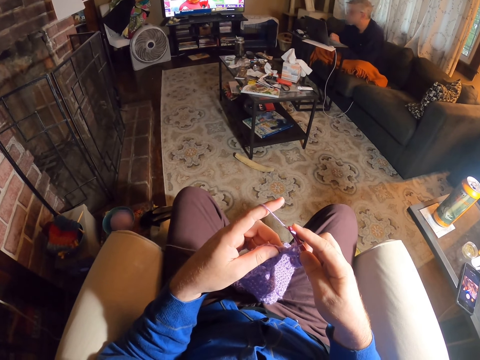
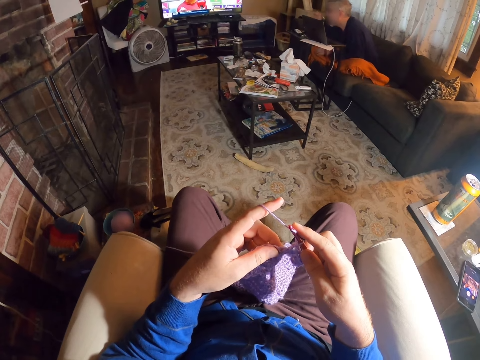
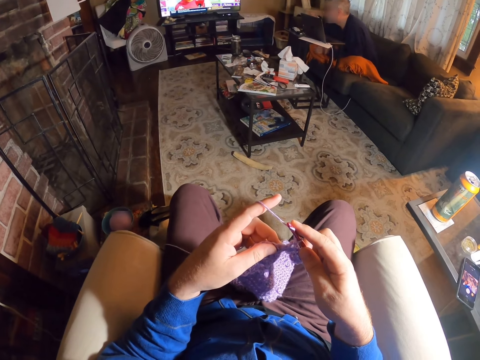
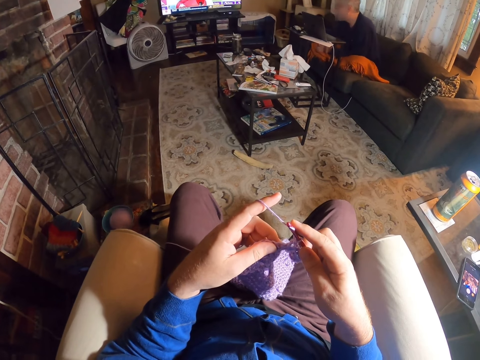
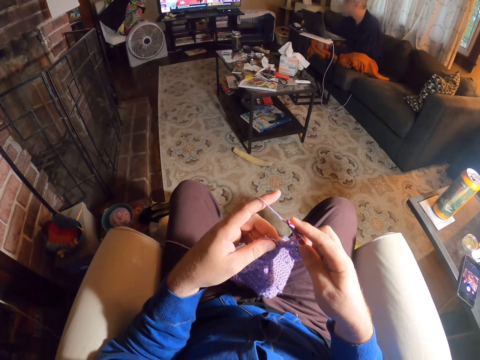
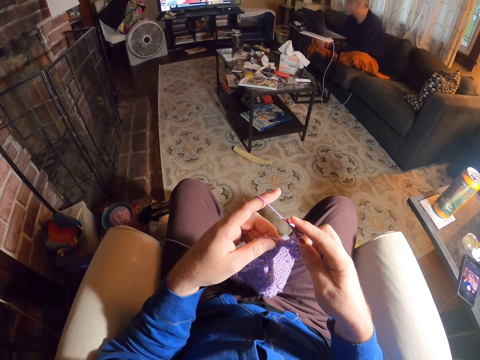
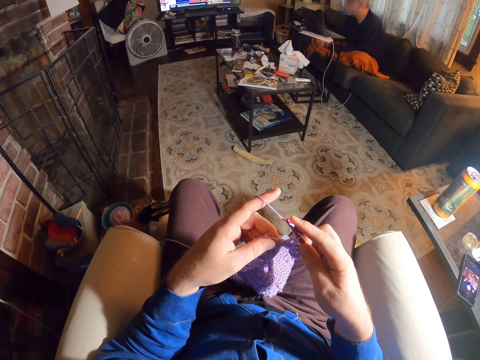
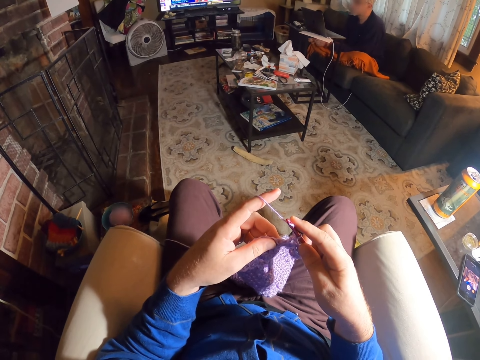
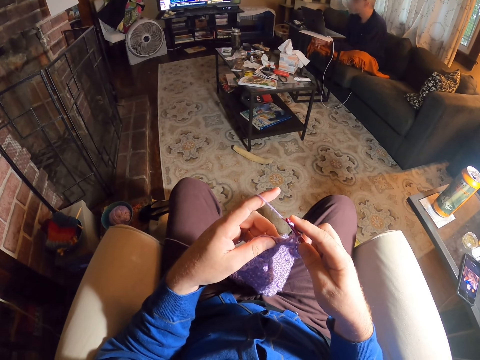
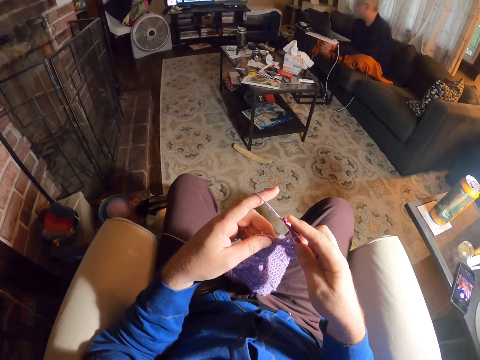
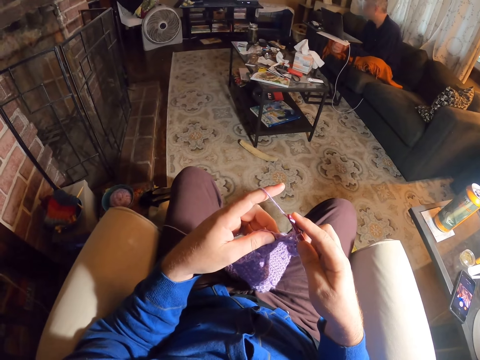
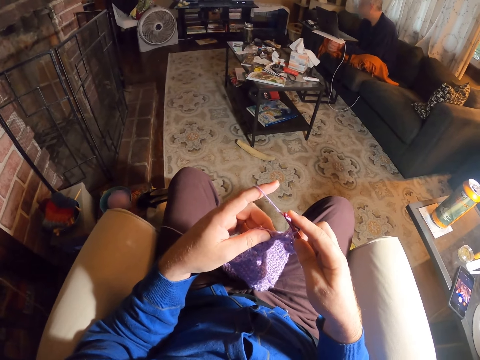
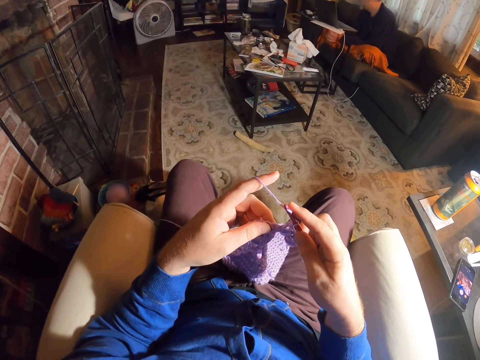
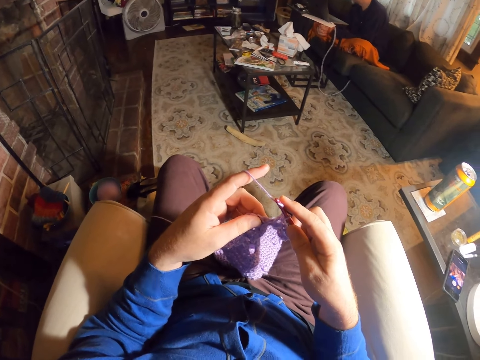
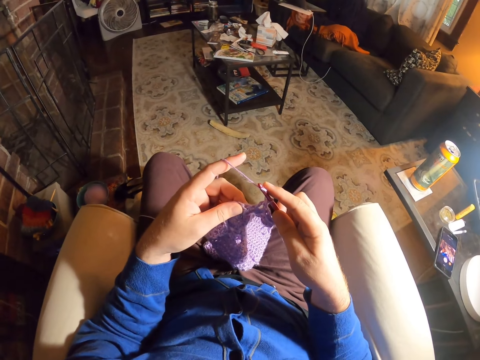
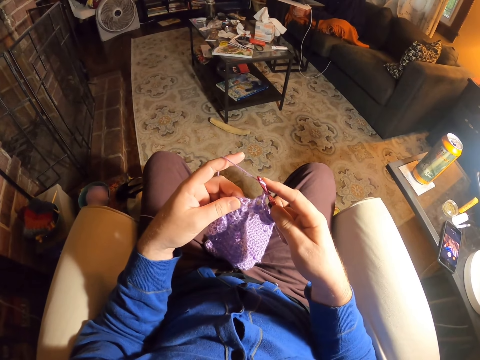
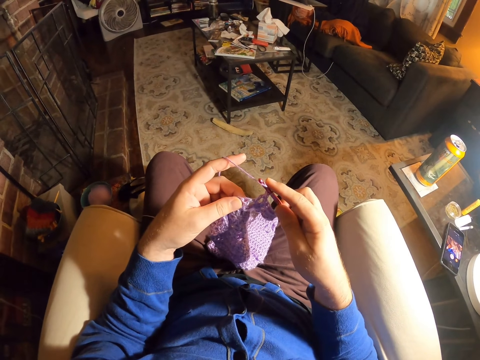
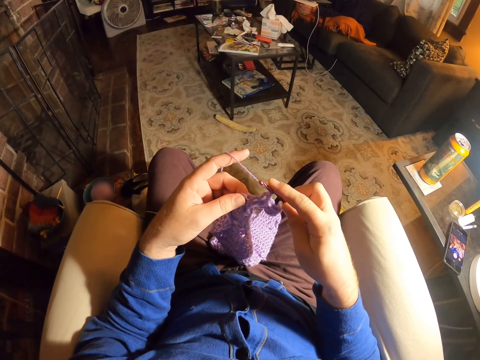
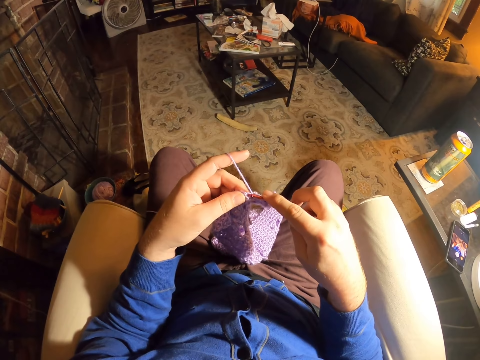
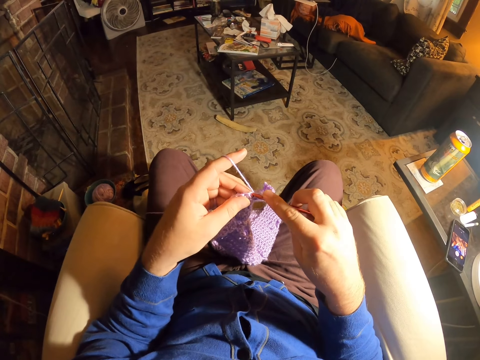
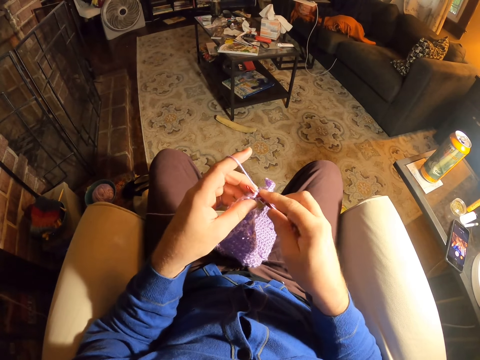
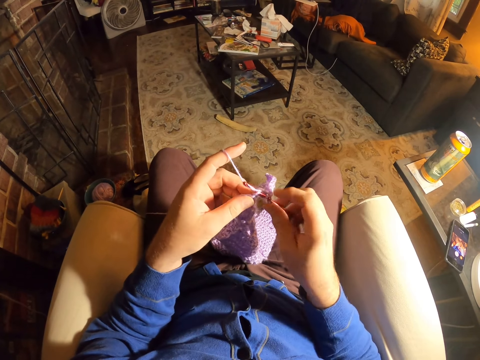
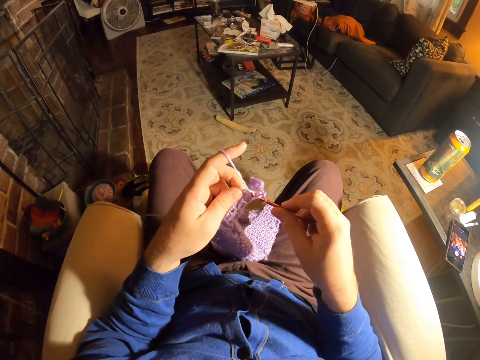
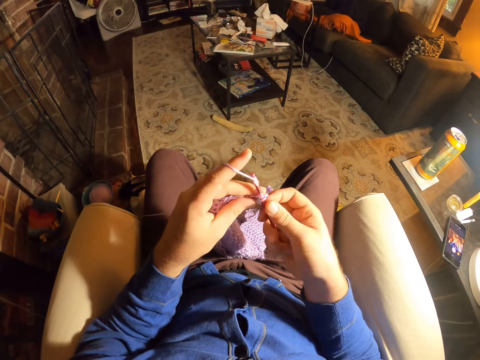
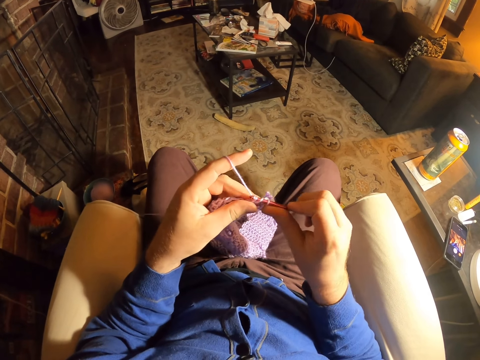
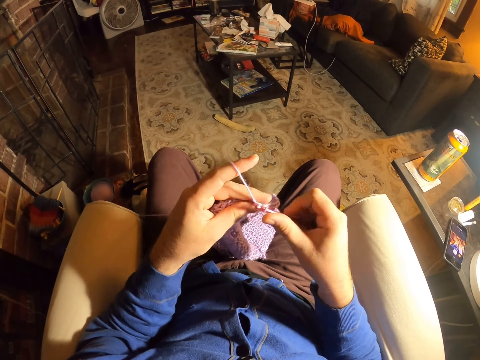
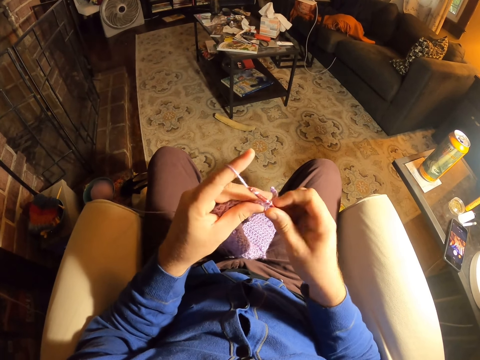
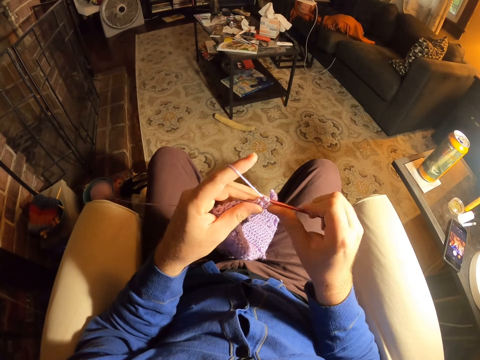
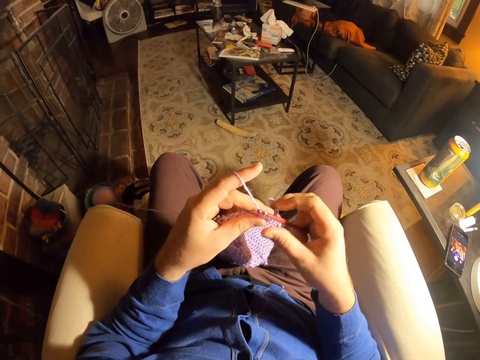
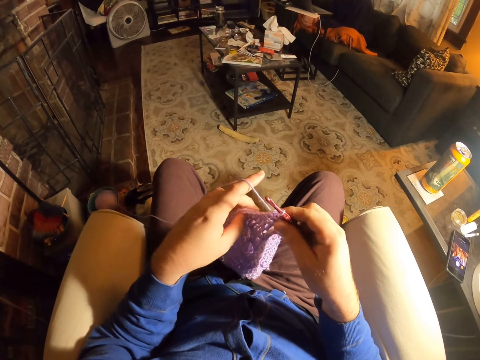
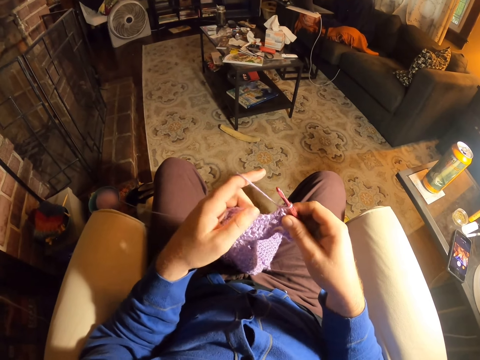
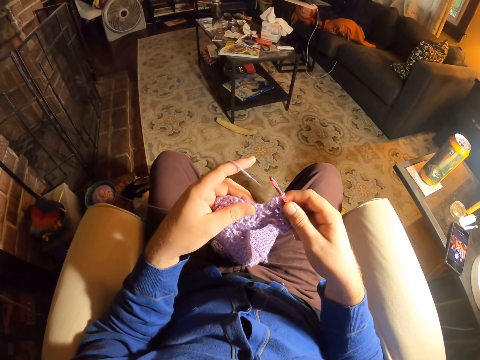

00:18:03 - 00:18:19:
A man eats something. The camera wearer knits a fabric with a crochet needle. They roll thread around the crochet needle. They knit the fabric with the crochet needle. They roll thread on the crochet needle. They knit the fabric with the crochet needle.

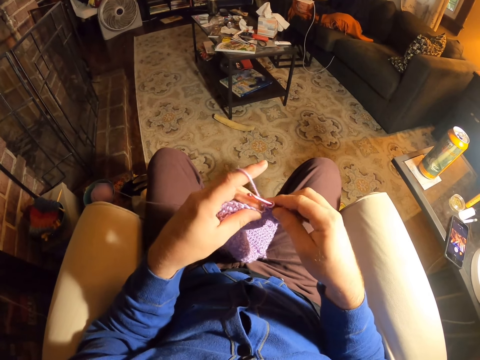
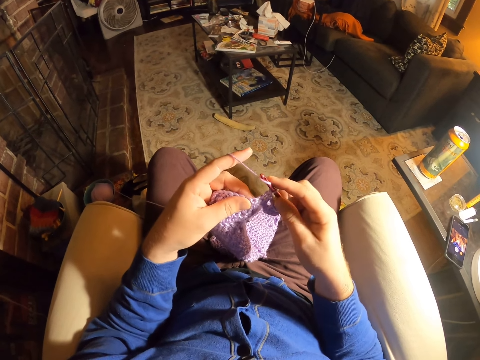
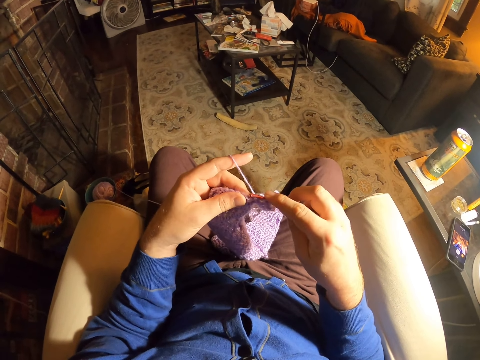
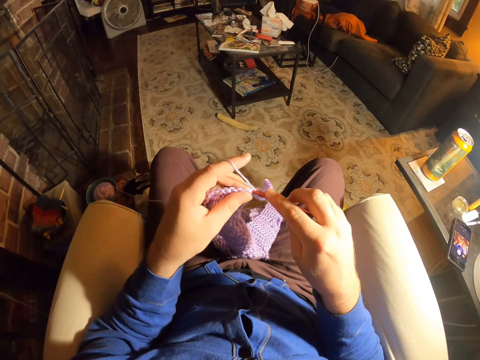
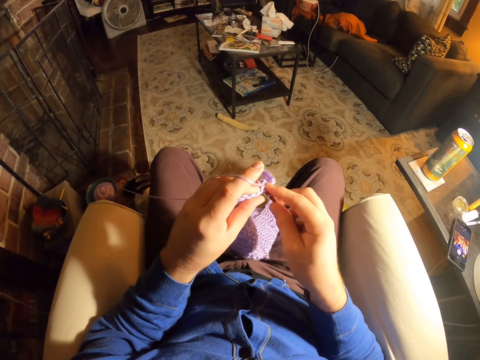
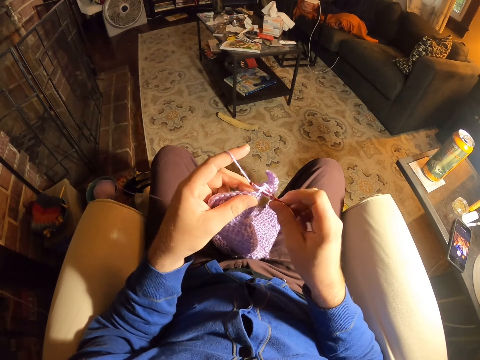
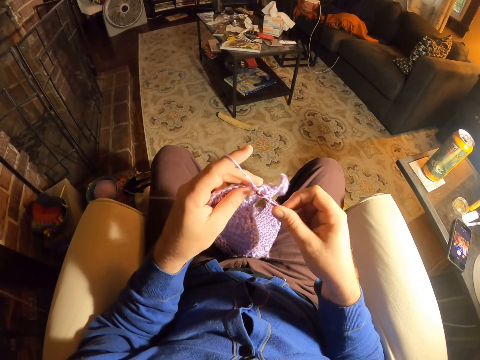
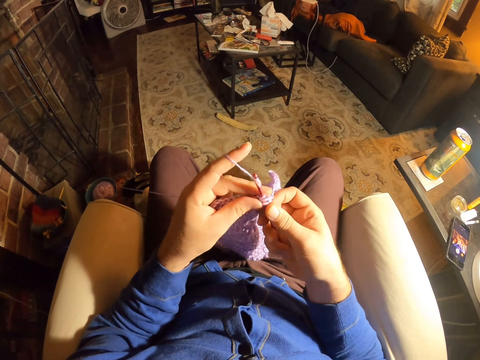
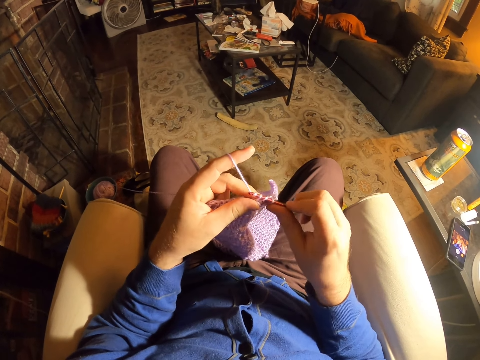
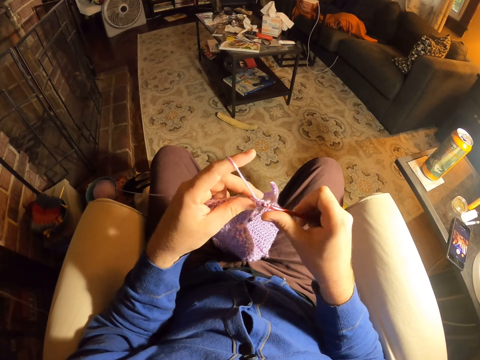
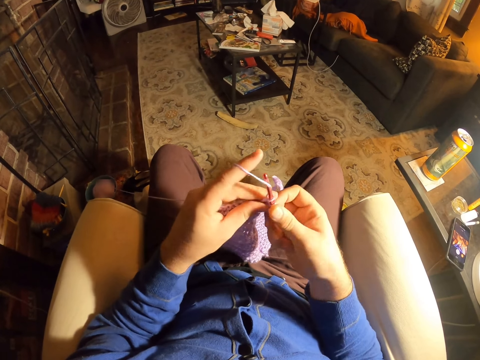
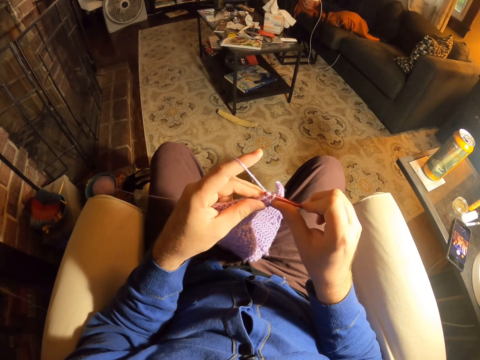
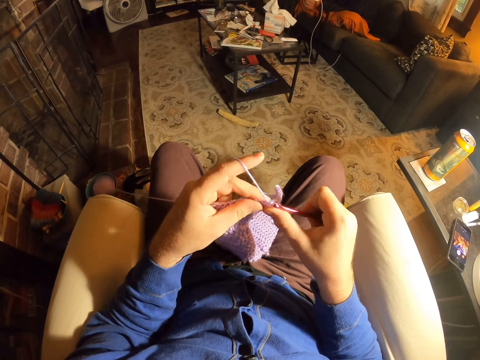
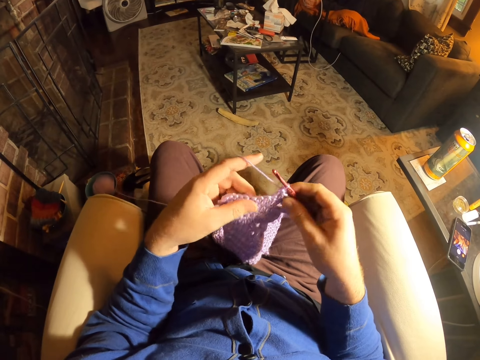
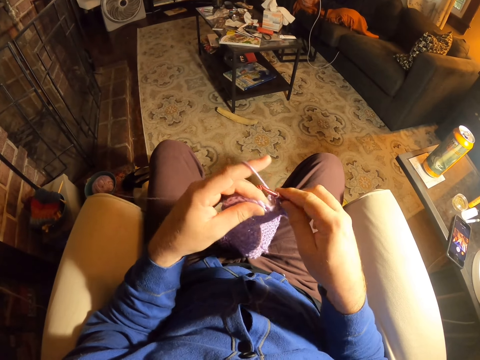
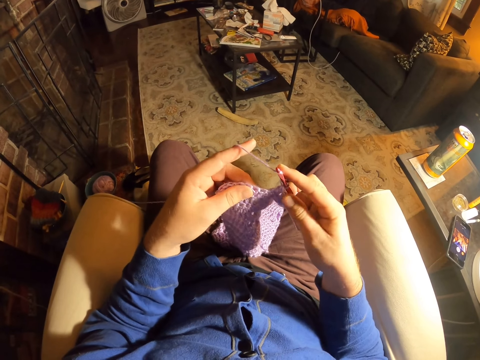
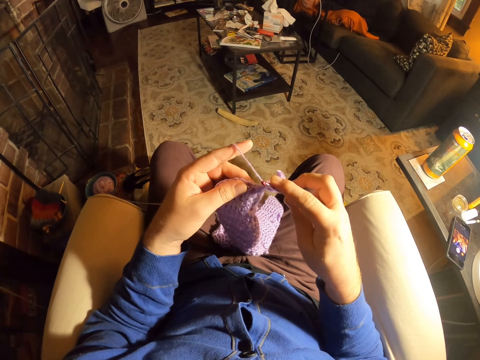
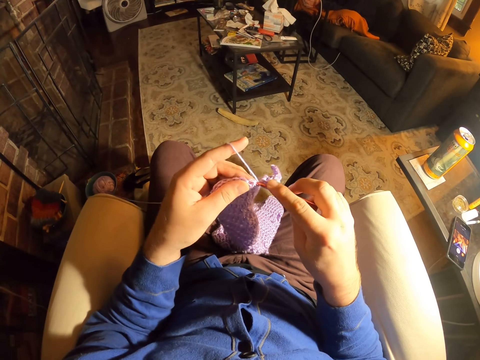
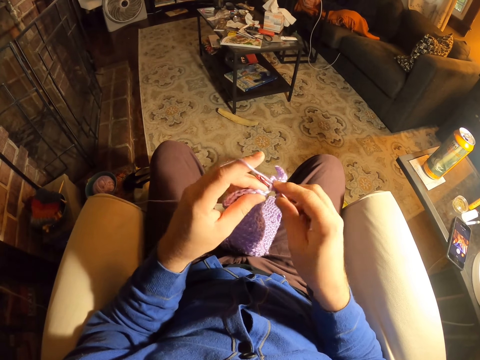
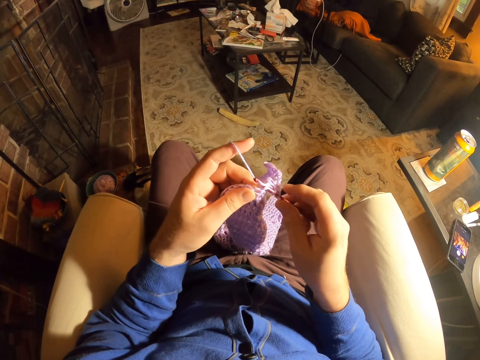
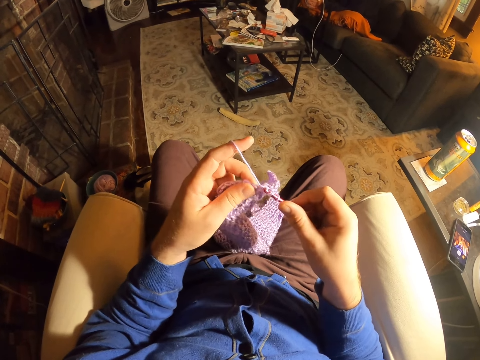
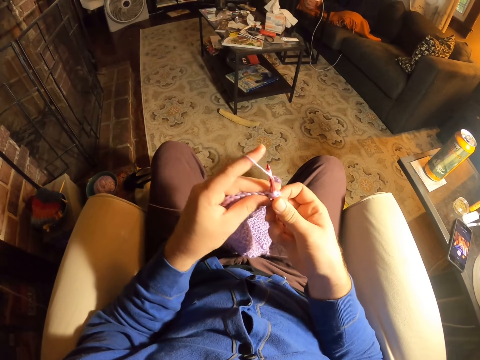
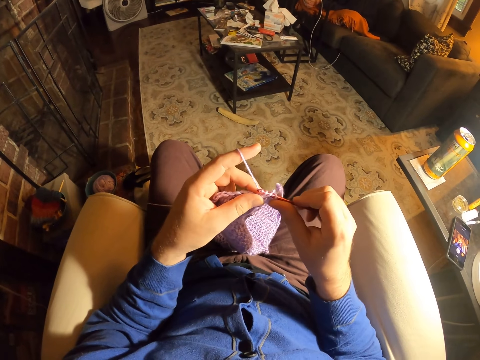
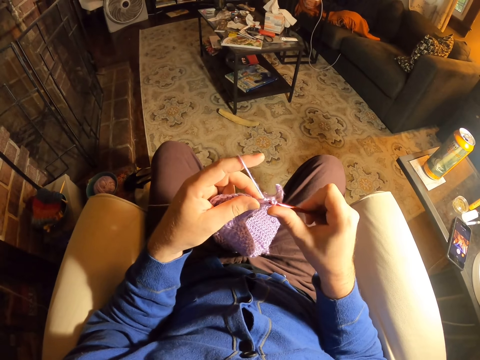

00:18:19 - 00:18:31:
The camera wearer rolls thread on the crochet needle. They knit the fabric with the crochet needle. They roll thread on the crochet needle. They knit the fabric with the crochet needle. They roll thread on the crochet needle. They knit the fabric with the crochet needle. They roll thread on the crochet needle. They knit the fabric with the crochet needle. They roll thread on the crochet needle. They knit the fabric with the crochet needle.
